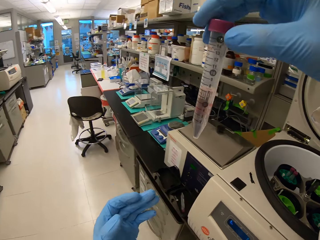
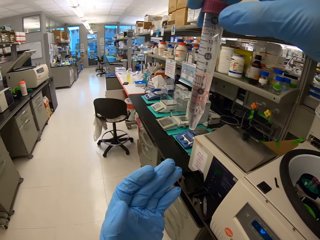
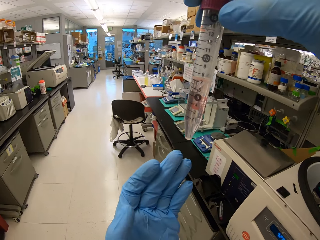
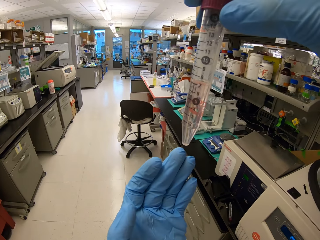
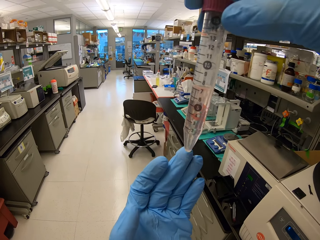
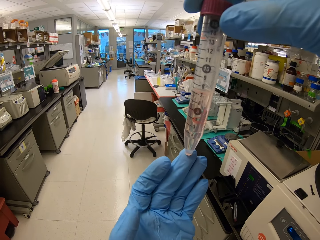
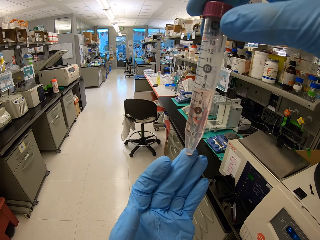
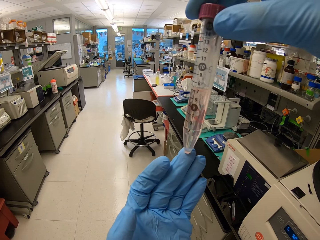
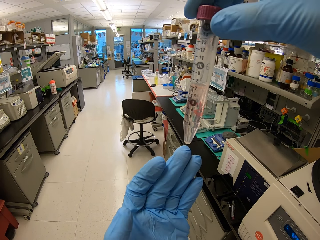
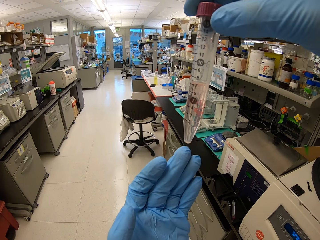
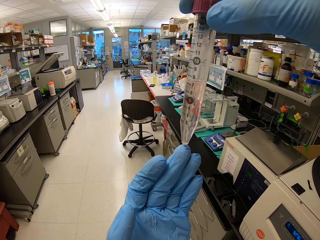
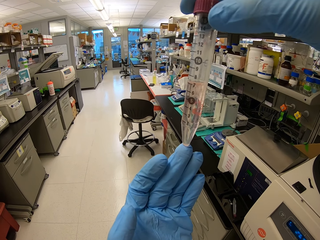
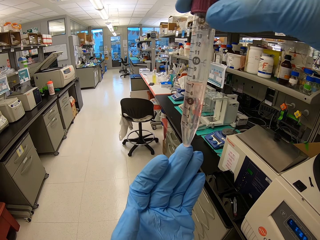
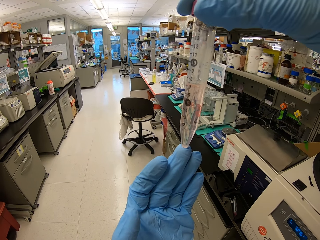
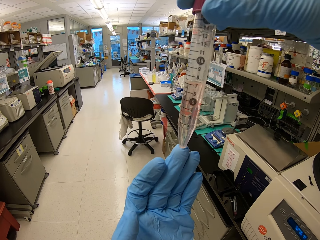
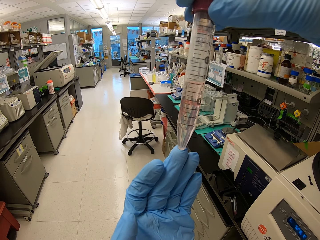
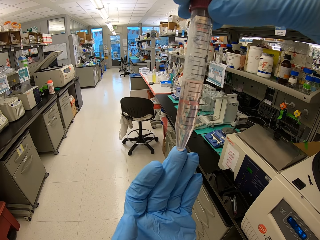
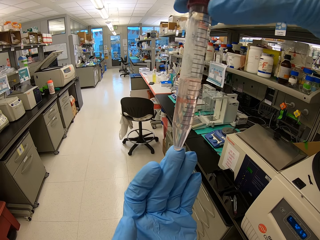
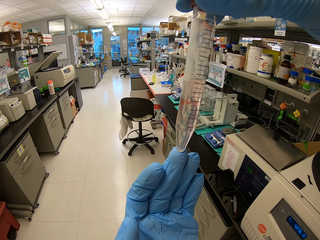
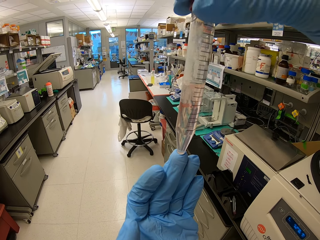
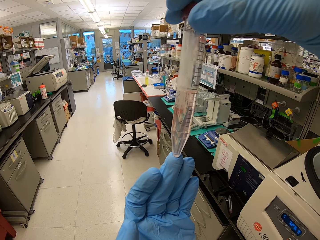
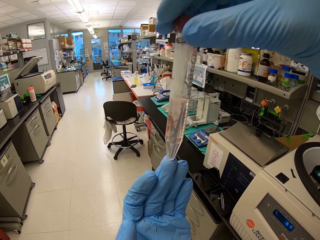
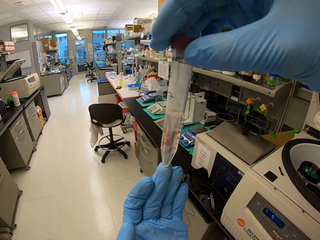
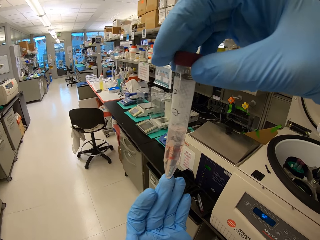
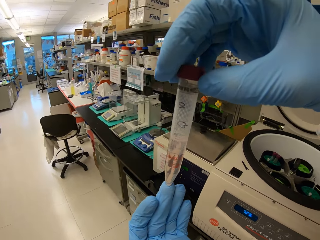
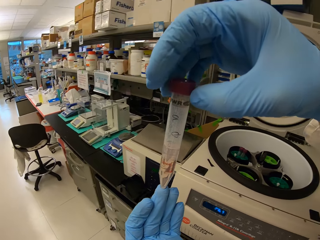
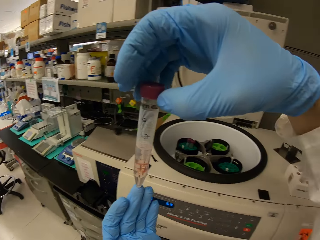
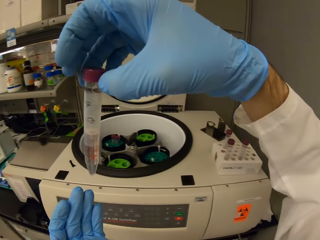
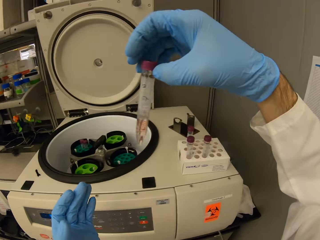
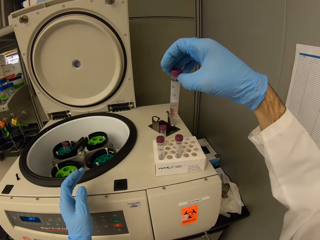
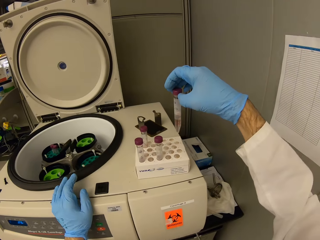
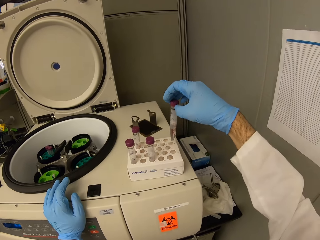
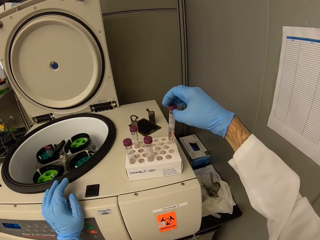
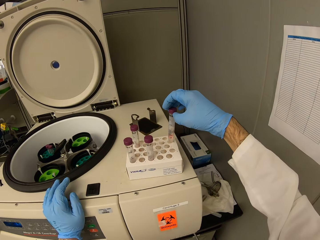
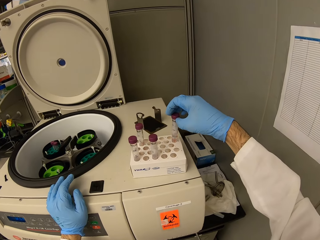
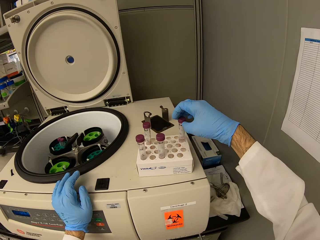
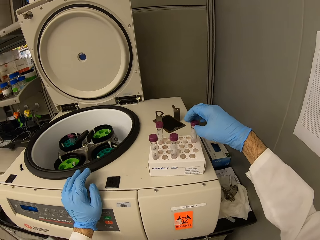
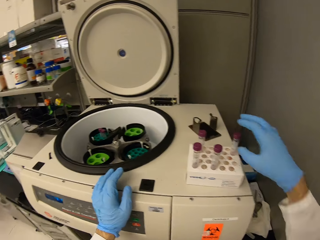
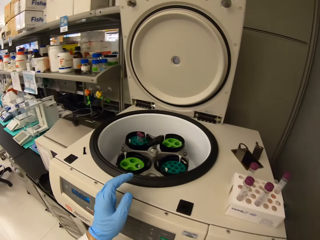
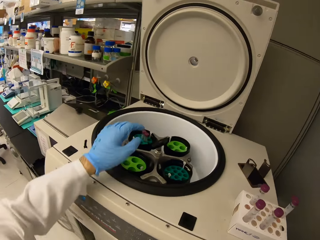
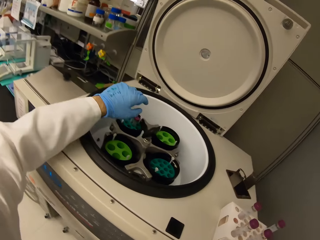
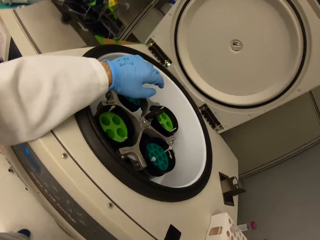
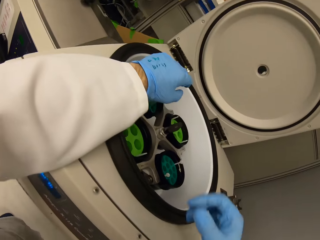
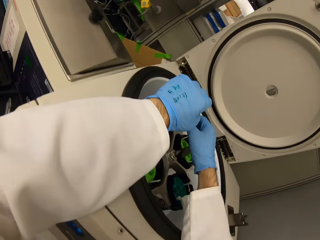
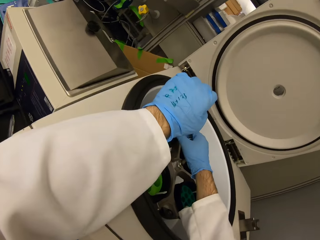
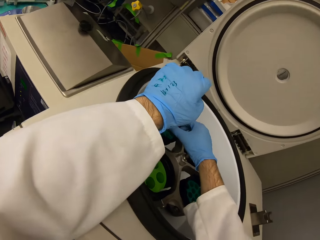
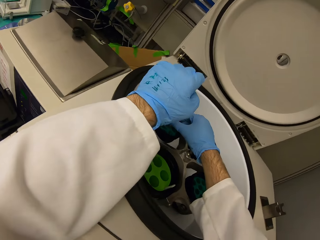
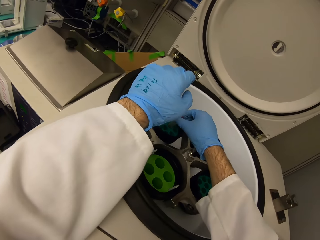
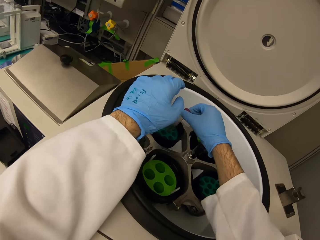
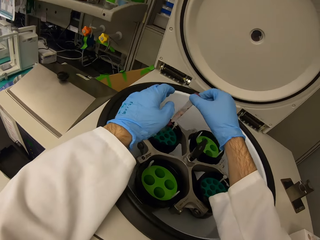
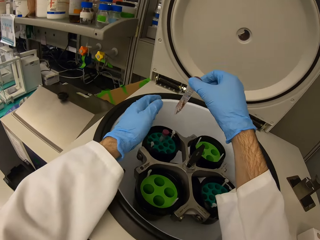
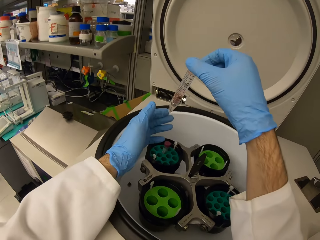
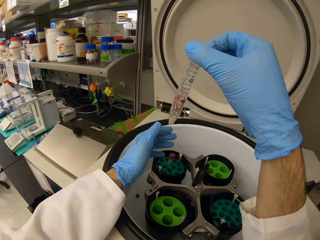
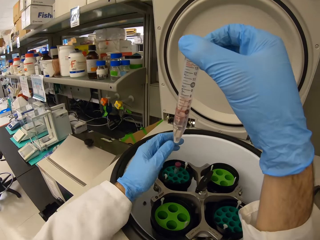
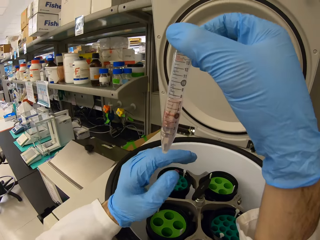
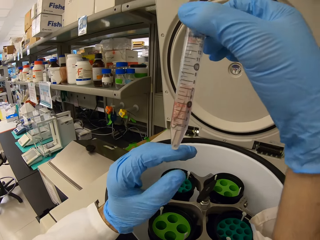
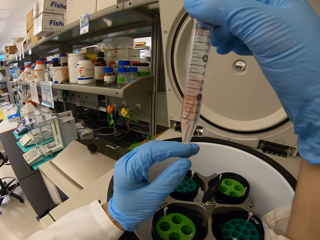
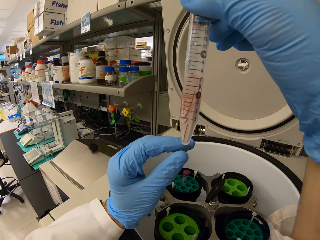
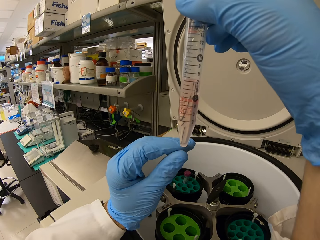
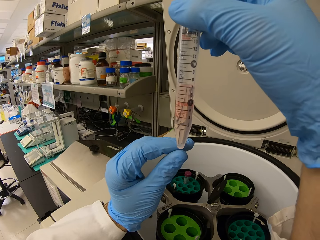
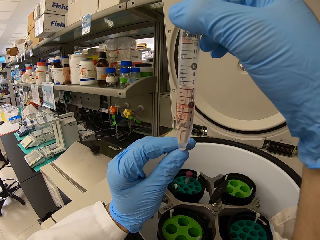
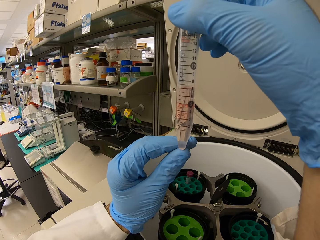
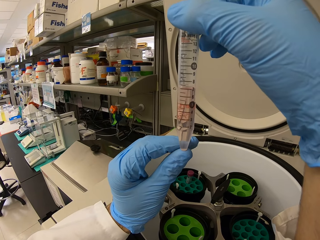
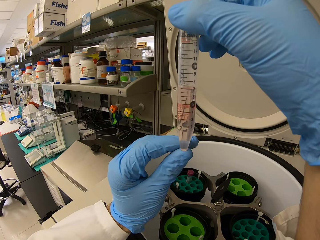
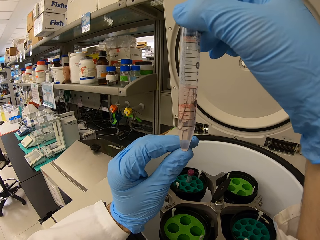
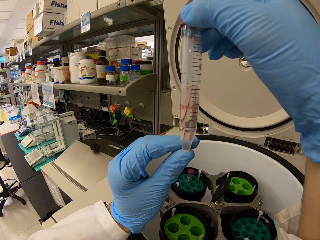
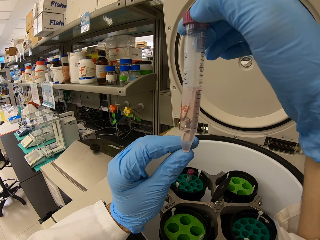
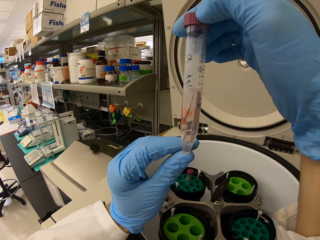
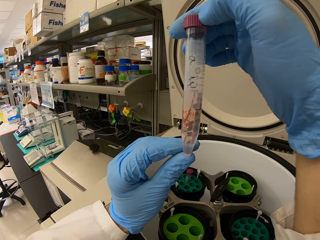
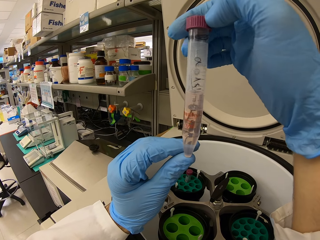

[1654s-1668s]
The camera wearer checks the solution in the test tube. They place a hand on the centrifuge, put the test tube in the test tube rack, pick the test tube from the centrifuge, and check the solution in the test tube.

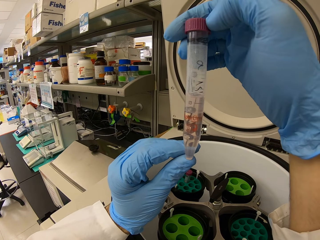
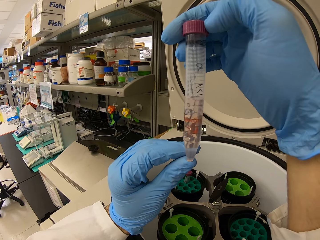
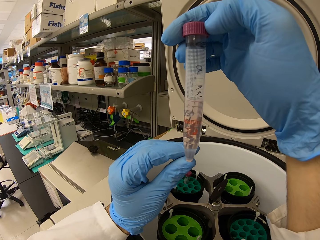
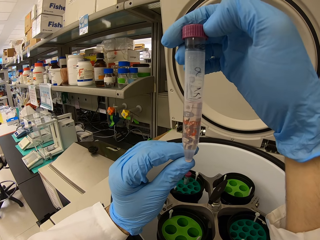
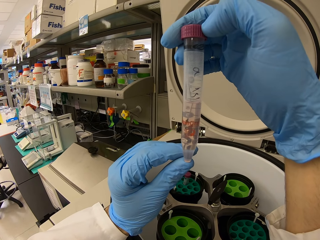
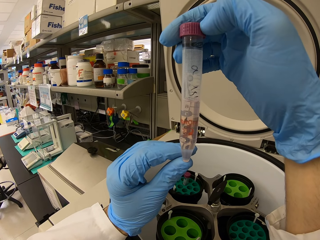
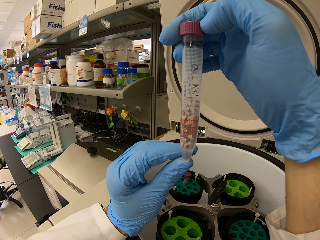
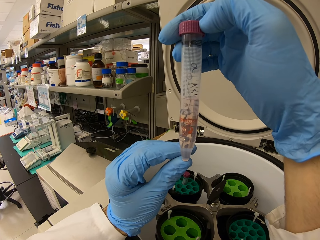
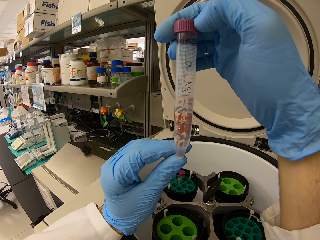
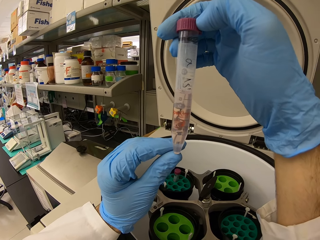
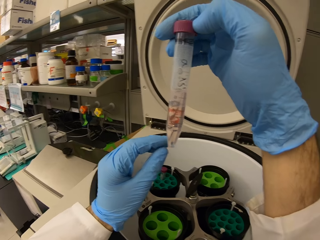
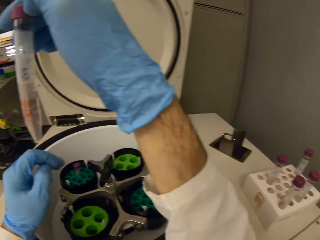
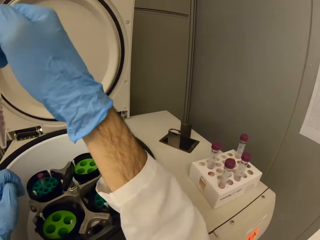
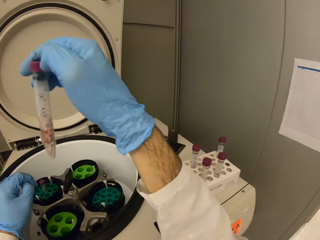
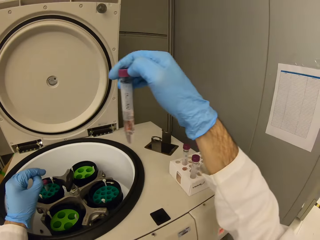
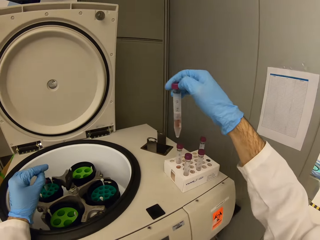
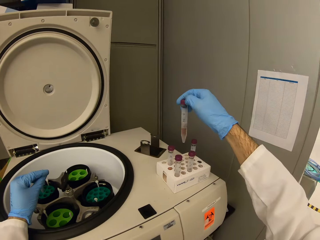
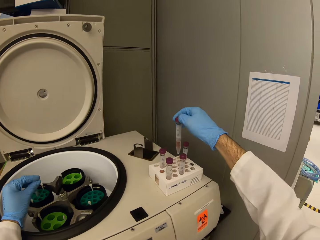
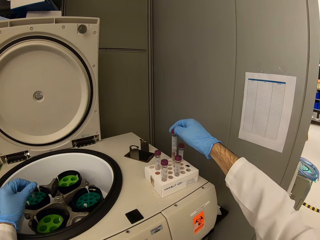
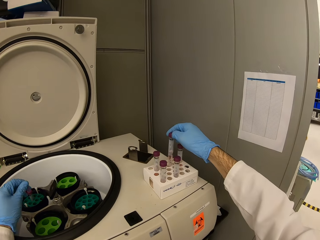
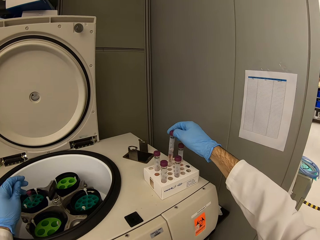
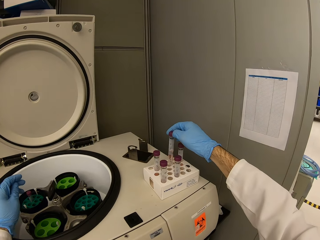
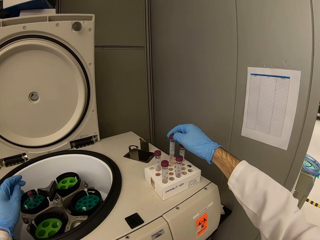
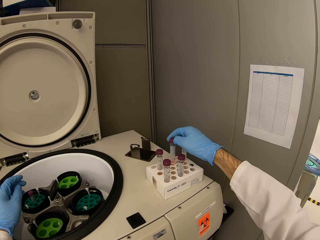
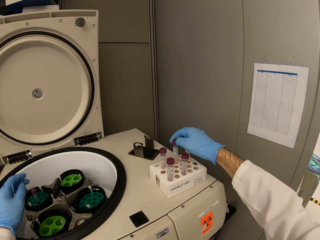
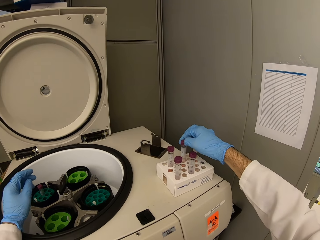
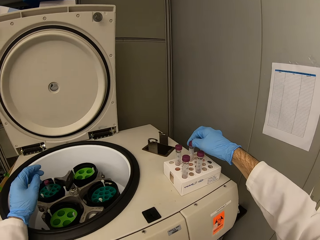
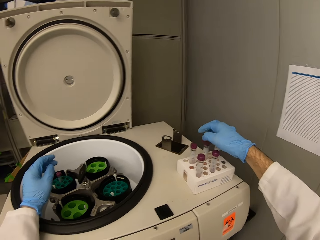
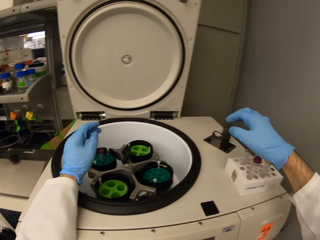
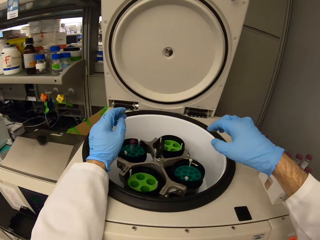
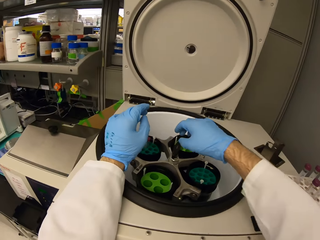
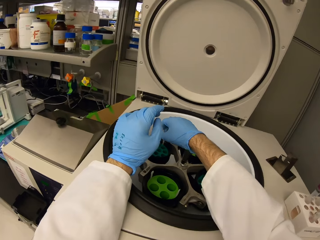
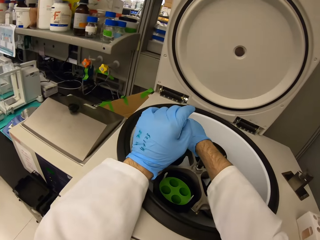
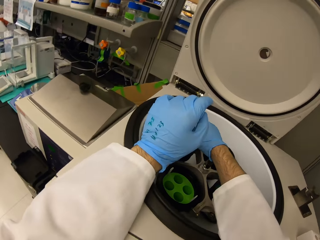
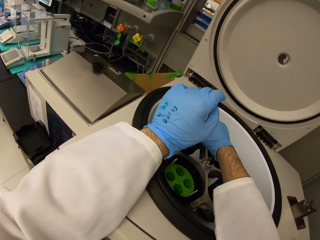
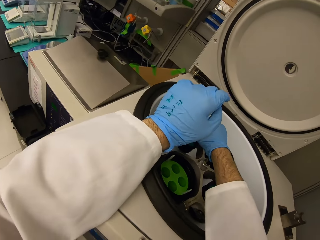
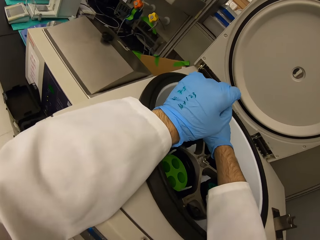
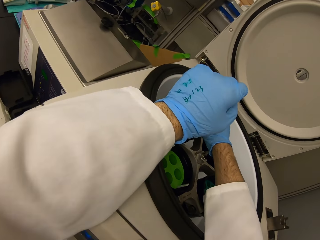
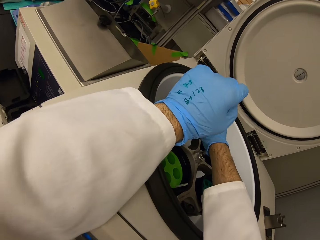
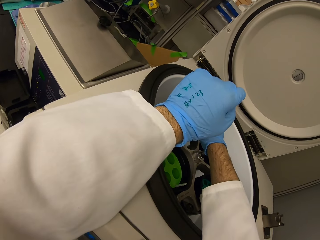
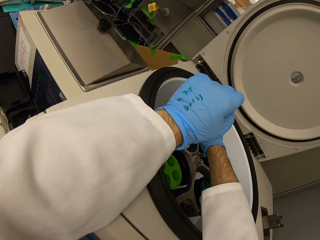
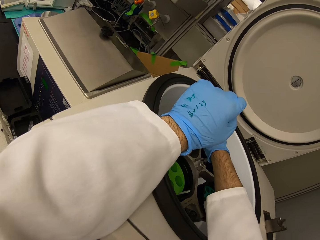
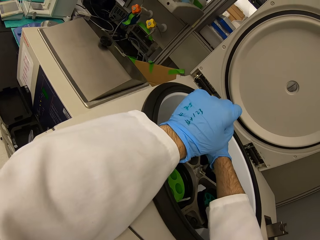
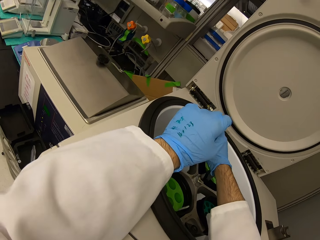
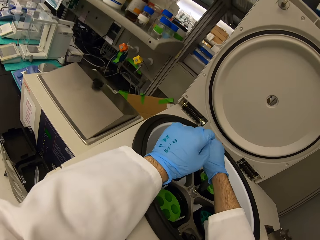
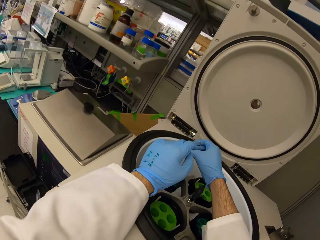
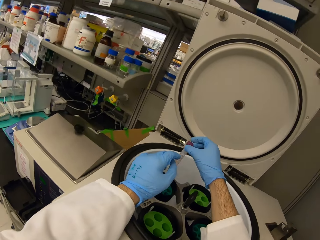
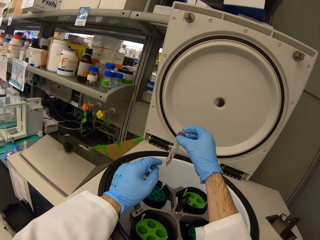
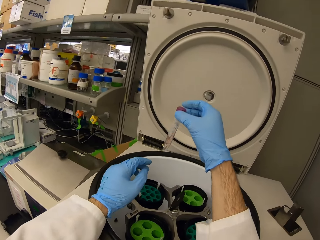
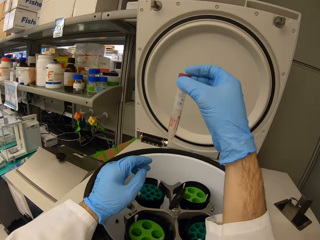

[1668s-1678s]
The camera wearer puts the test tube in the test tube rack and picks the test tube from the centrifuge.
